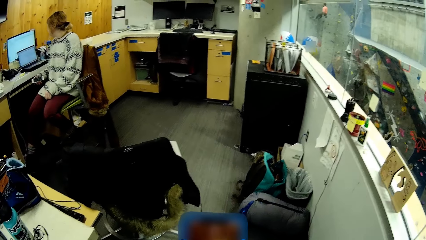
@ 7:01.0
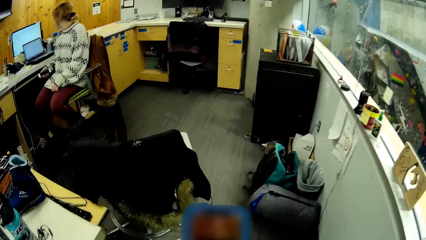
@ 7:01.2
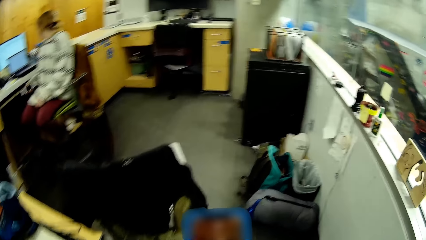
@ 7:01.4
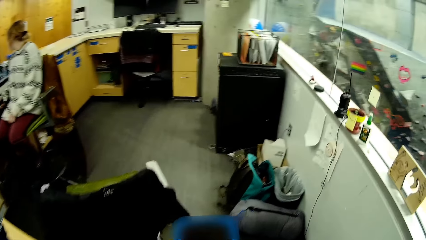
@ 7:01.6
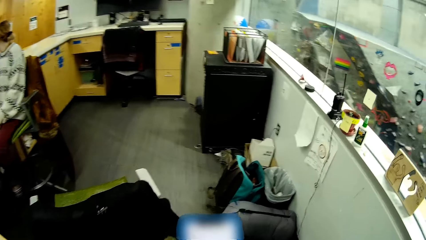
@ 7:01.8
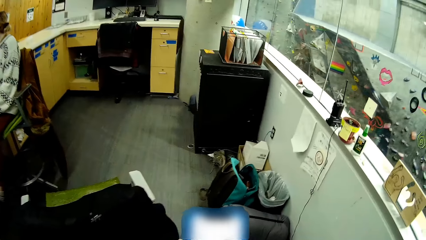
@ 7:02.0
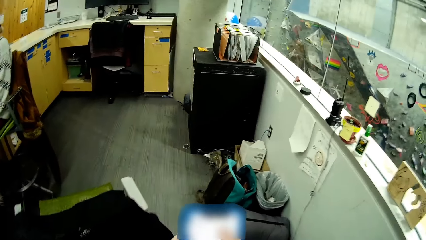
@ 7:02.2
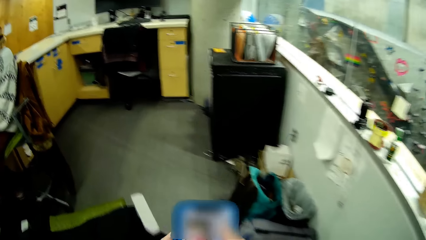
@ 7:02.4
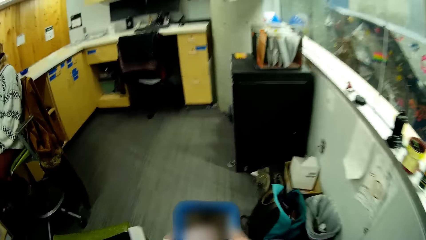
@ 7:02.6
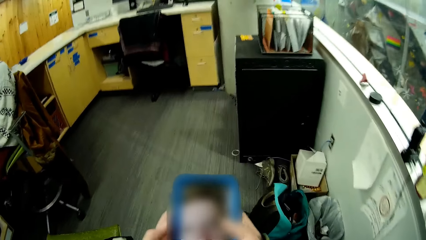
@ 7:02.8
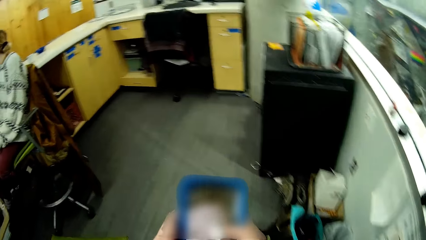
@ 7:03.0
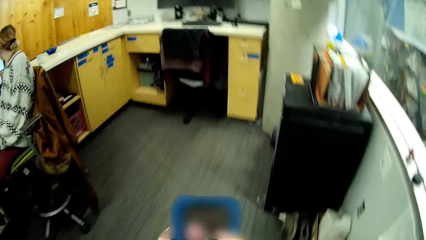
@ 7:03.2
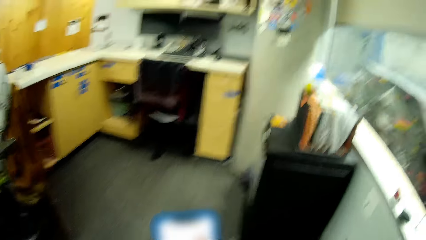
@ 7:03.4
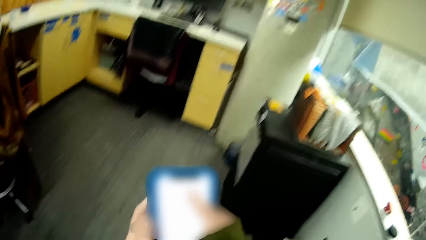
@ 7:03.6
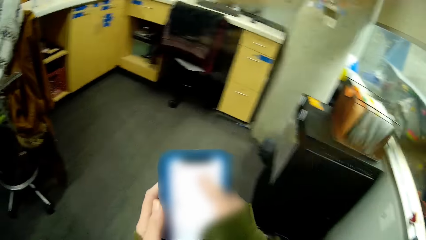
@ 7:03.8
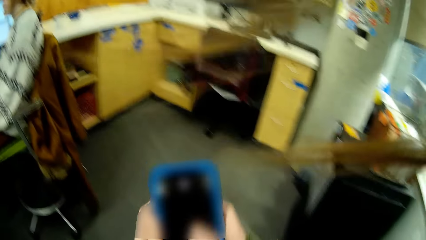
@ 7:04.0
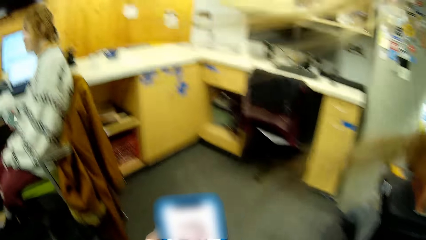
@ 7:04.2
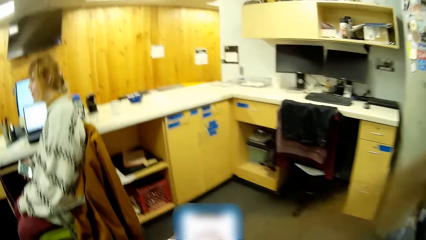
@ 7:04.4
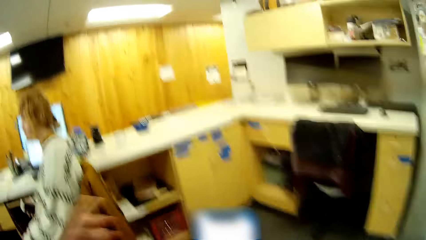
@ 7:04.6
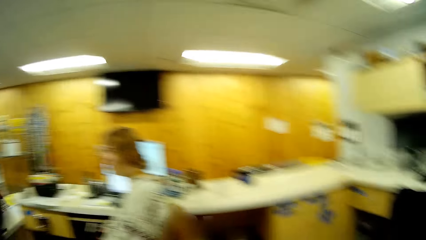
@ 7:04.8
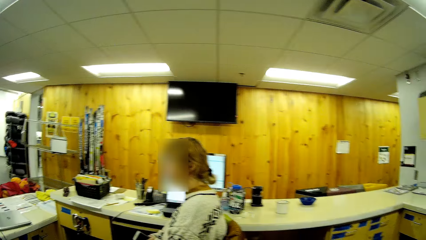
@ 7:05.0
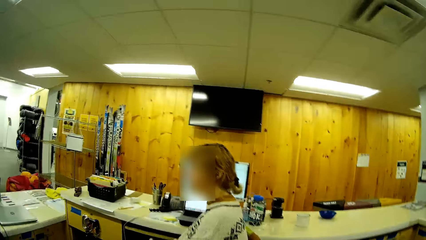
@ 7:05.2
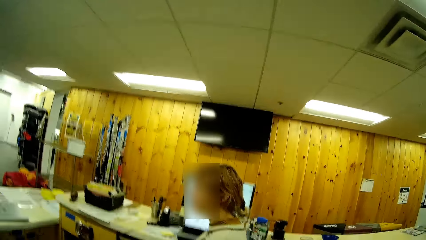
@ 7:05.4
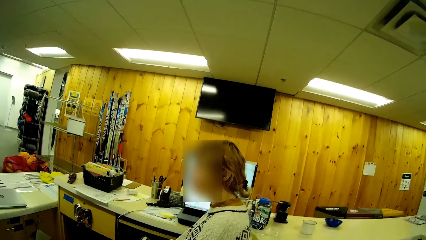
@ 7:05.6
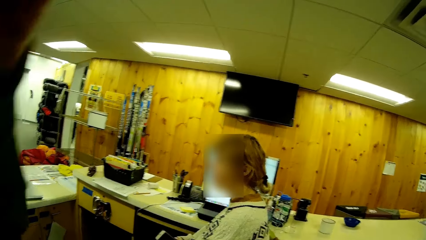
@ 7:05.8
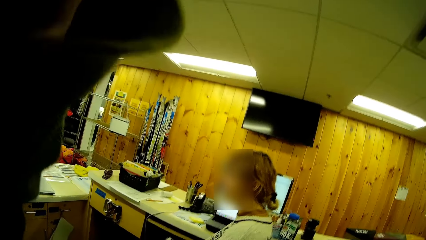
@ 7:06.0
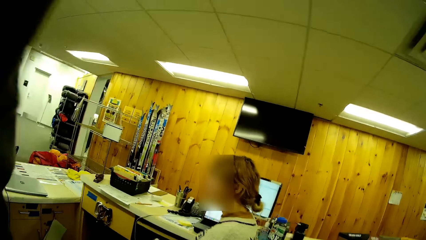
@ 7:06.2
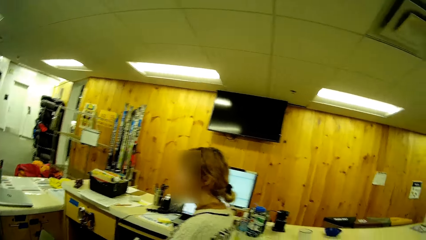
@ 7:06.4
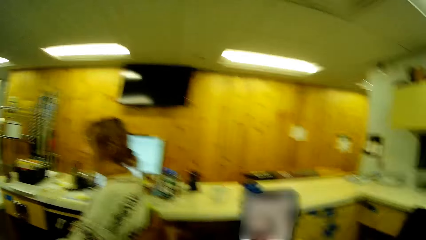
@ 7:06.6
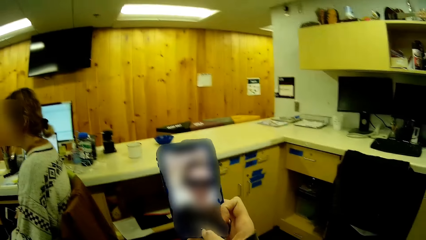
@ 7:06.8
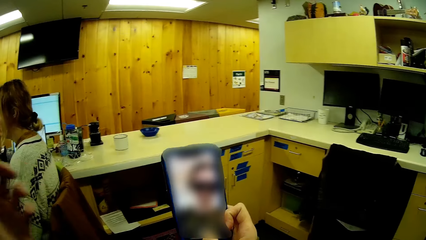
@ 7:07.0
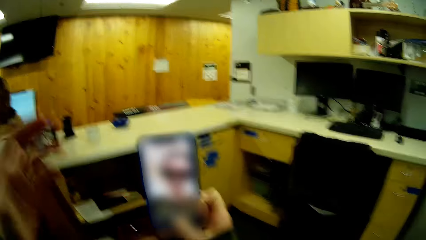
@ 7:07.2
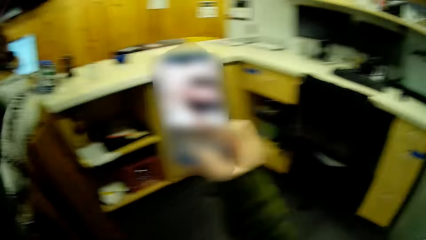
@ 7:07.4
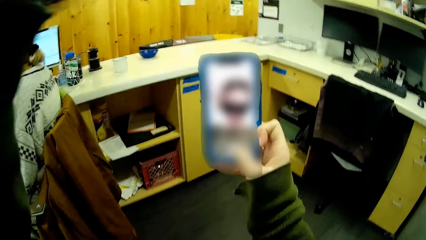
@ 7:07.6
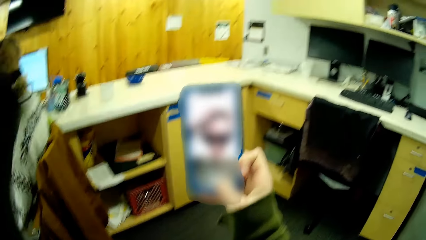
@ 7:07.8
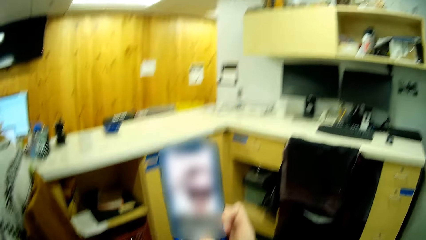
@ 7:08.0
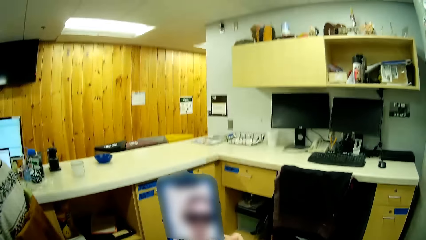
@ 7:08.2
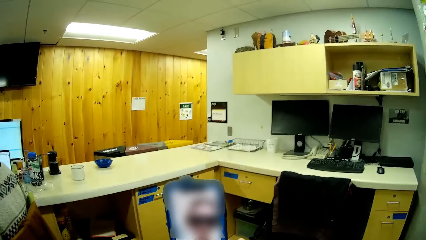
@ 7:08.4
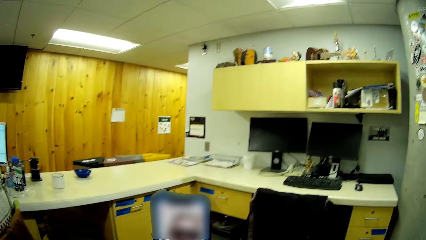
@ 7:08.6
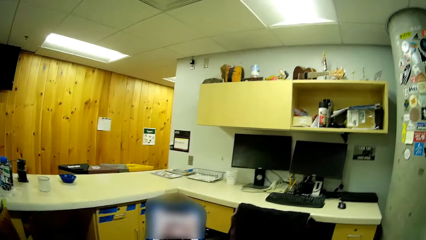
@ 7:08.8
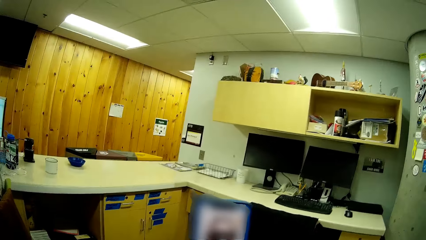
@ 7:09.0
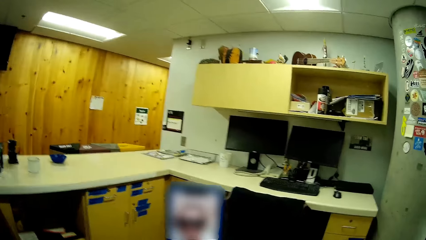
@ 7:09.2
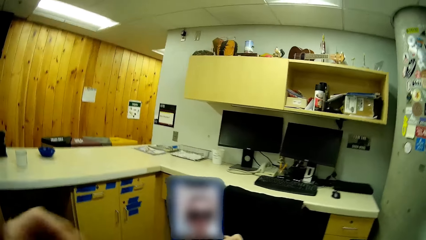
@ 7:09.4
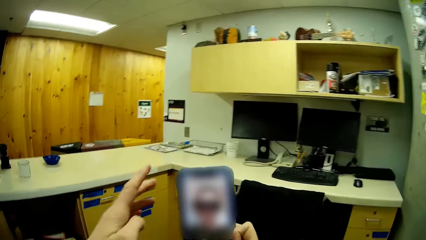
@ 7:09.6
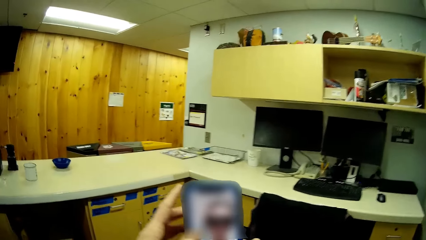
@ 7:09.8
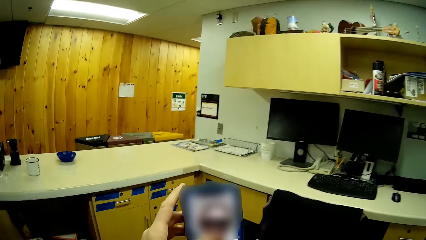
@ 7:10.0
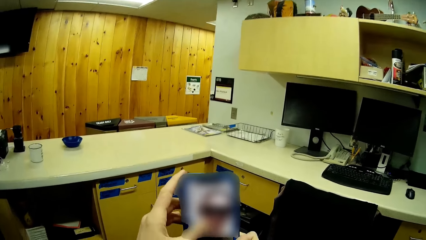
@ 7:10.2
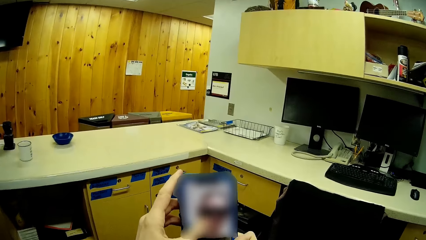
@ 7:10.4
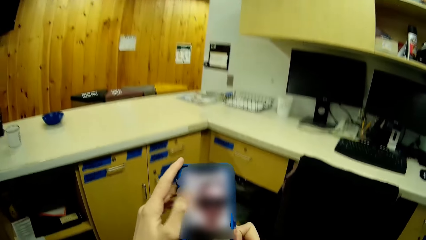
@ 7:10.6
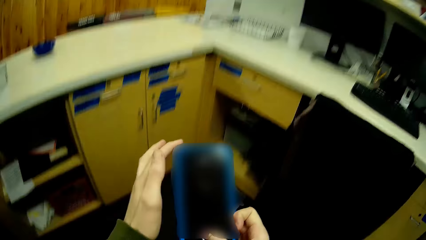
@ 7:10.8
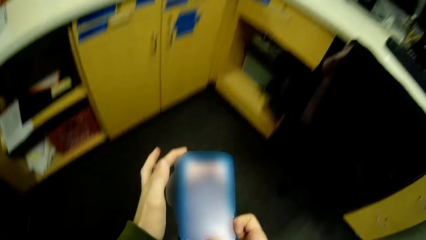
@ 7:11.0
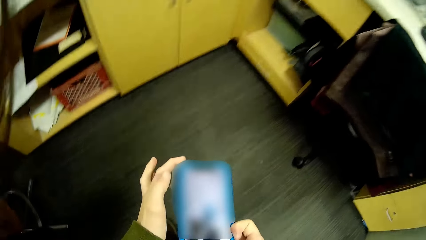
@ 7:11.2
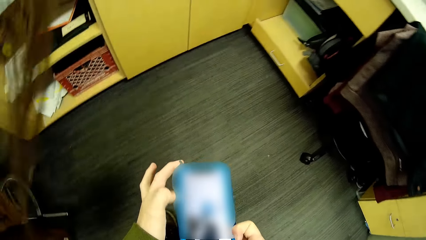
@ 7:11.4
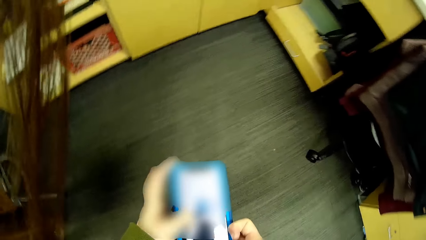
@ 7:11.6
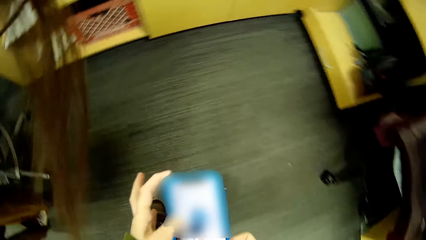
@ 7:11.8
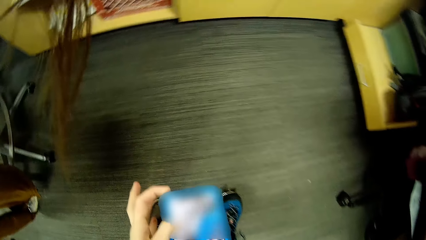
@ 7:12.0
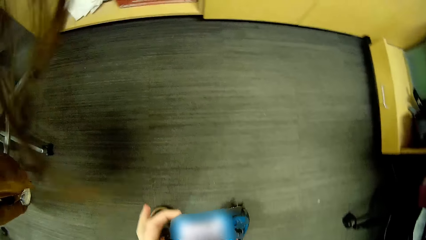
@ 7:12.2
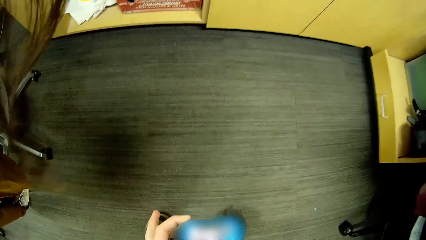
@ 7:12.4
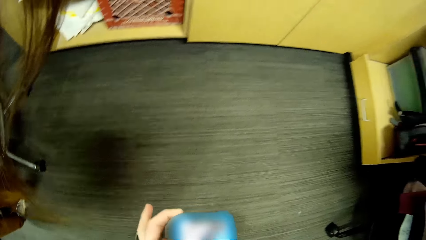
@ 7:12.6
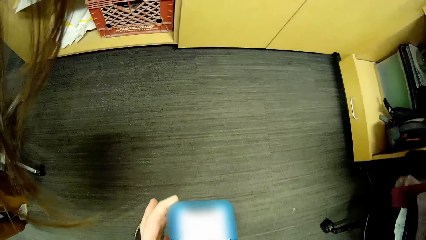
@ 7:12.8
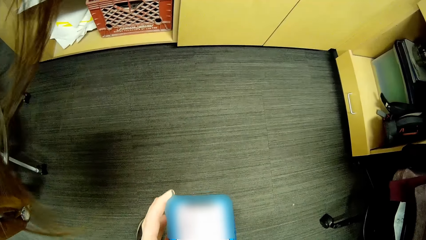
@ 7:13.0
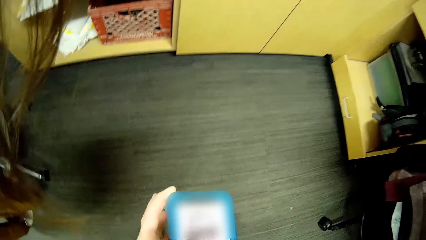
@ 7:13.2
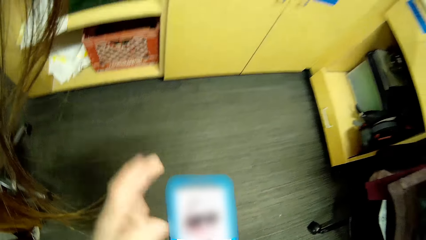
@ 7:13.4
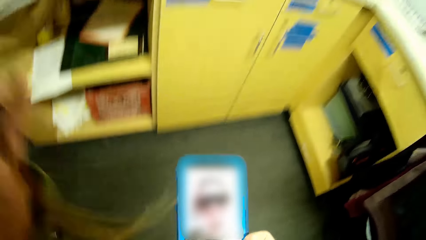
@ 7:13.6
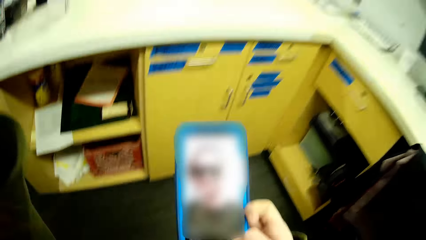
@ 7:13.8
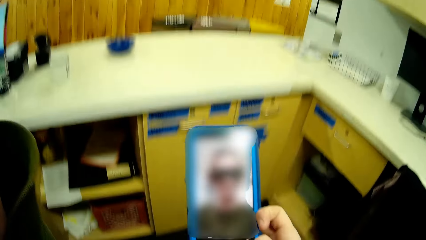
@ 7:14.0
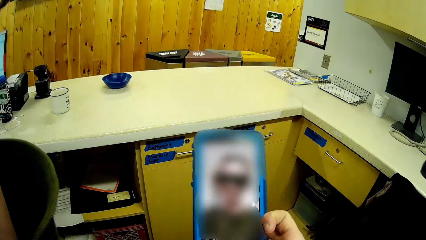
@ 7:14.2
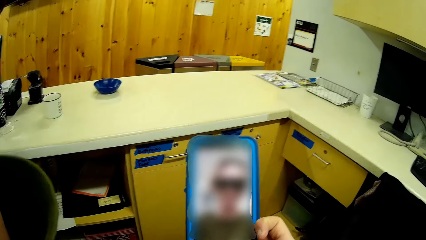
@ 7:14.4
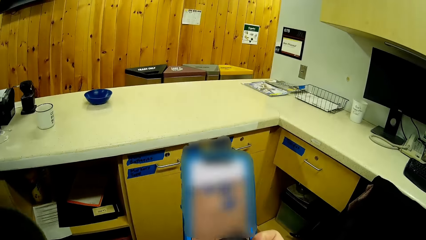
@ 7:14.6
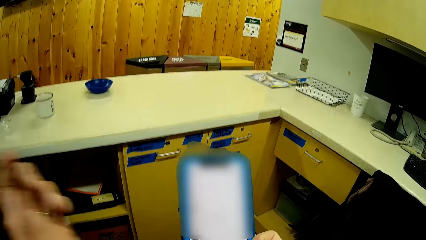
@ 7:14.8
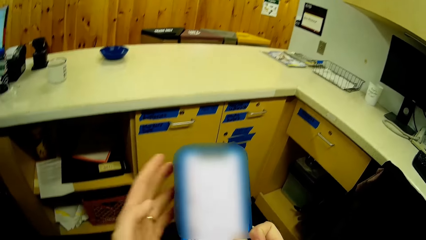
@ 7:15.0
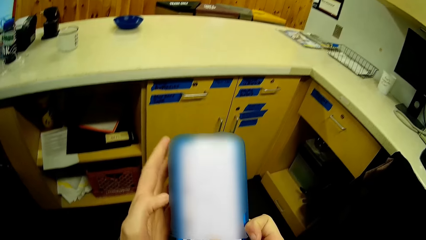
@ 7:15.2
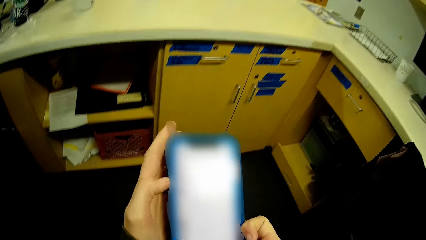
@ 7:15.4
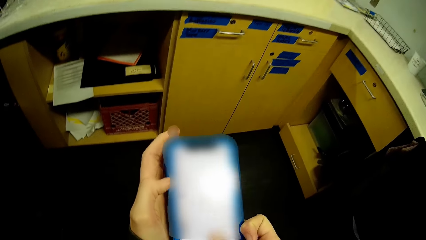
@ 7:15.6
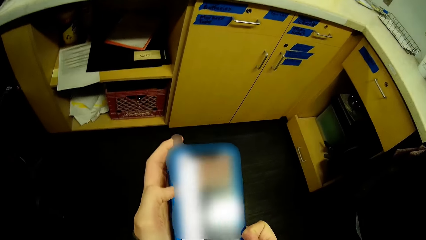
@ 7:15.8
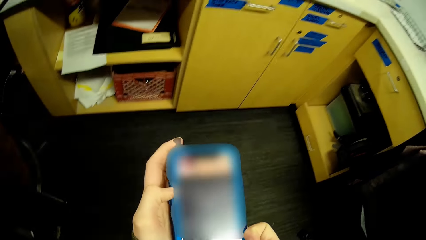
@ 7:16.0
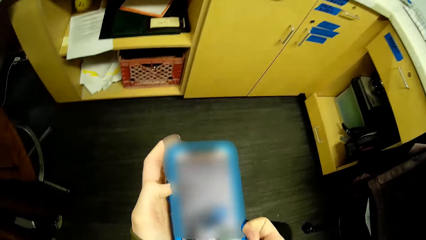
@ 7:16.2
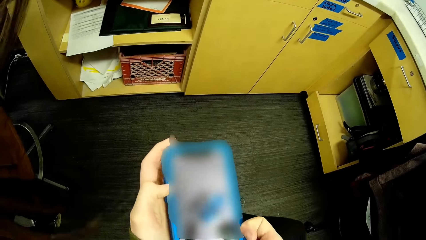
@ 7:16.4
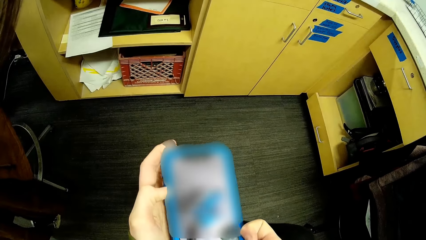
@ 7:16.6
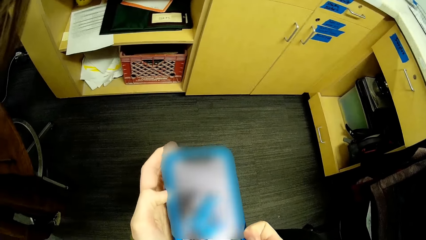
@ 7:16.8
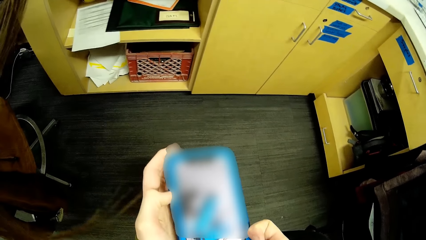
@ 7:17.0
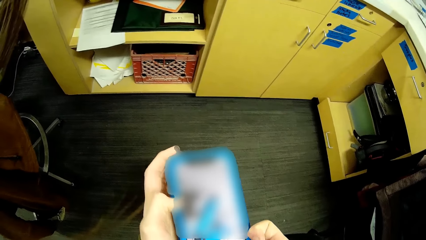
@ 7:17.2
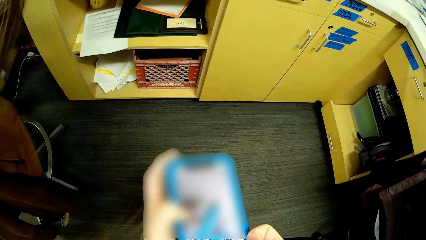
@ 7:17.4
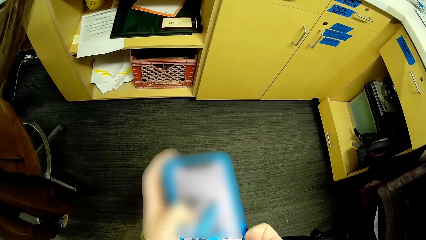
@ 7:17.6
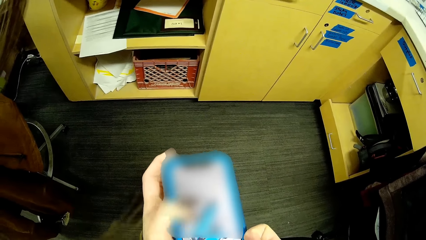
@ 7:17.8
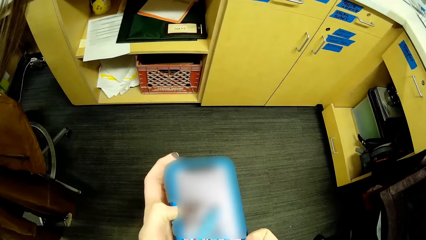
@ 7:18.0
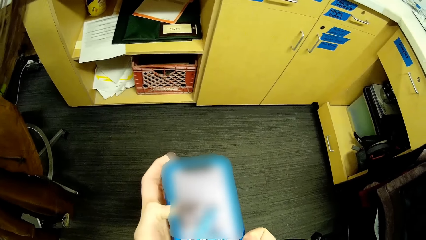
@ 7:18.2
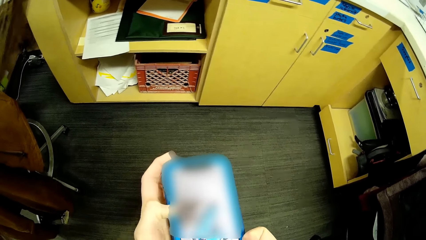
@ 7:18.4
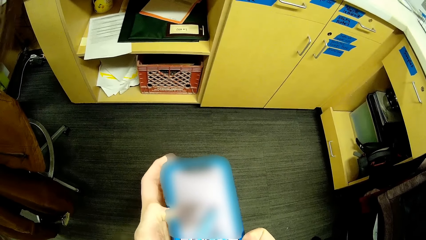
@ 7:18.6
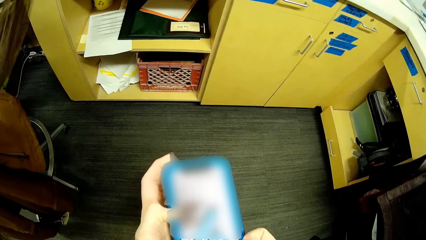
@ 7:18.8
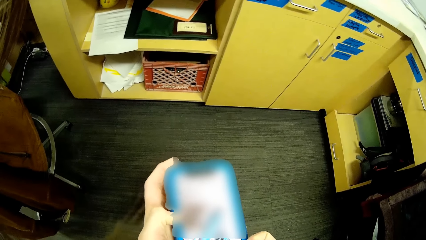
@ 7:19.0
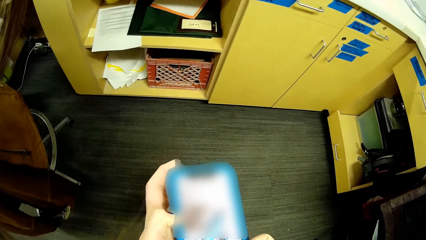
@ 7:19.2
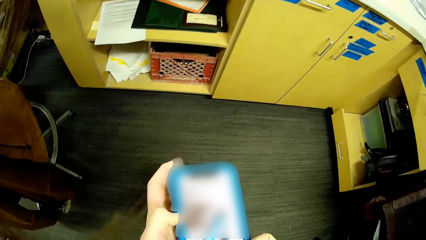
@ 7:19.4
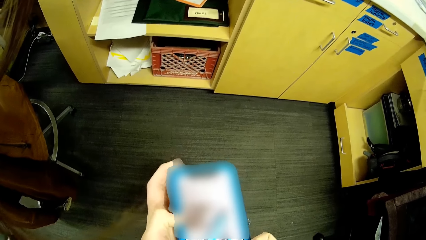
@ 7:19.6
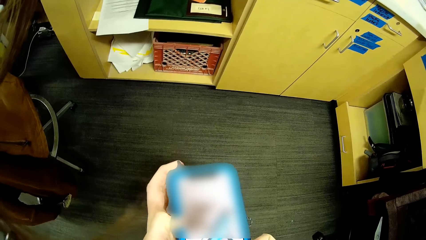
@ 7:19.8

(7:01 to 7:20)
The camera wearer walks around the office. They dial the phone. They dial the phone again.
